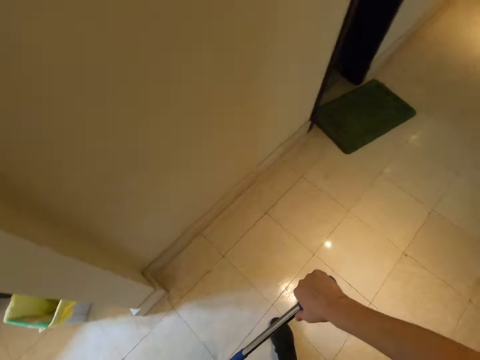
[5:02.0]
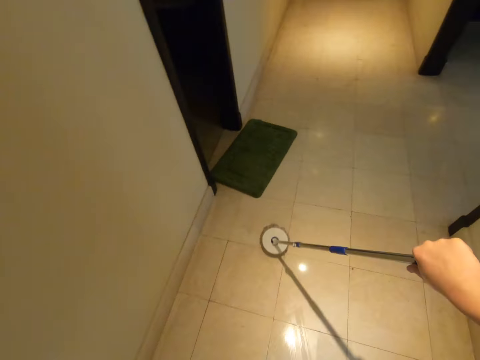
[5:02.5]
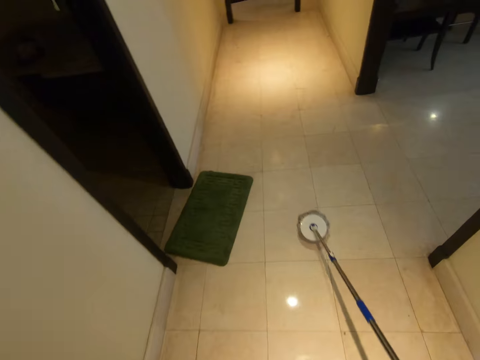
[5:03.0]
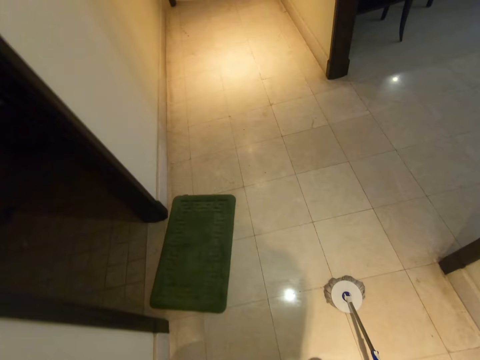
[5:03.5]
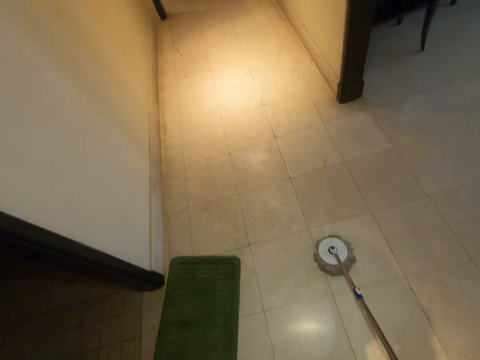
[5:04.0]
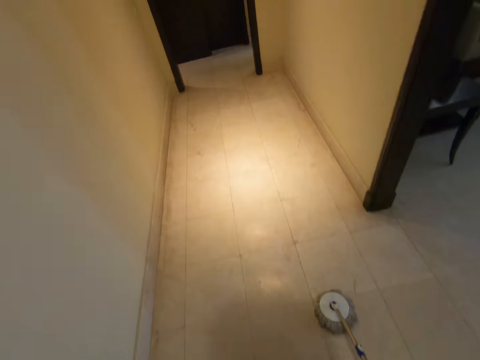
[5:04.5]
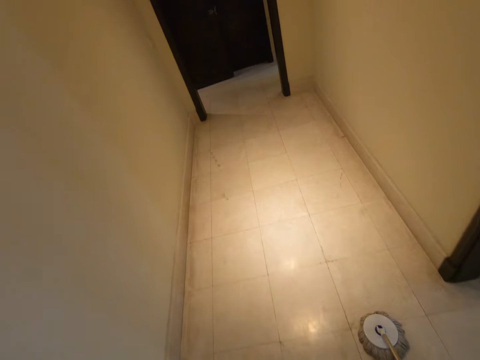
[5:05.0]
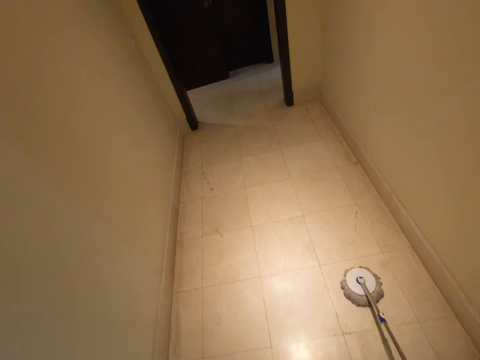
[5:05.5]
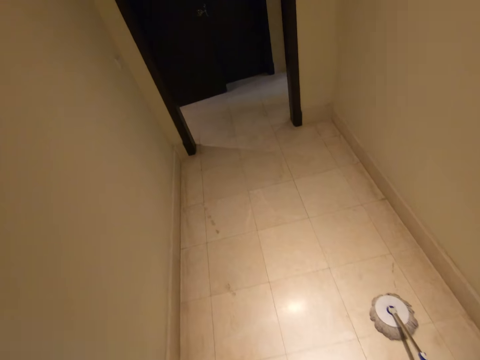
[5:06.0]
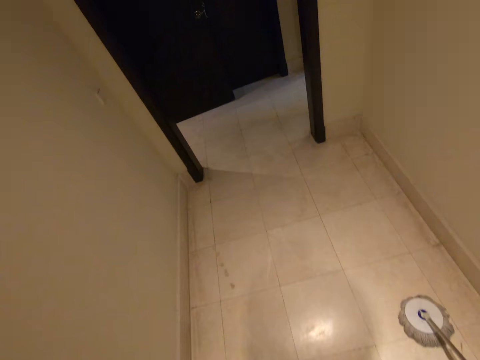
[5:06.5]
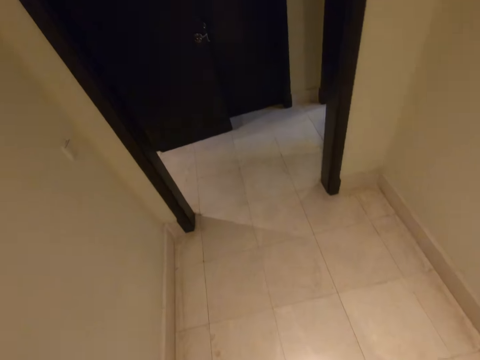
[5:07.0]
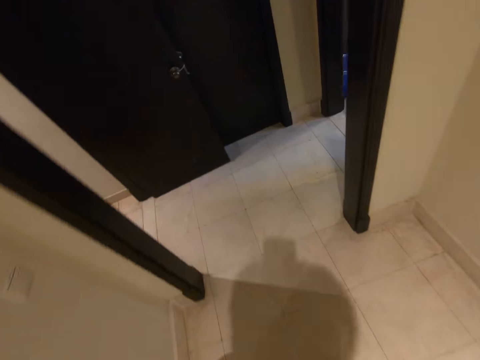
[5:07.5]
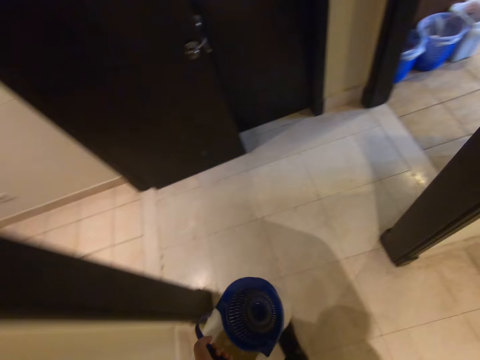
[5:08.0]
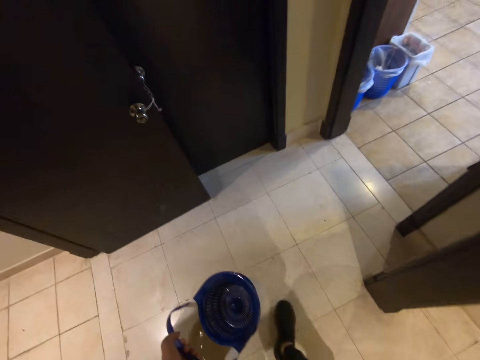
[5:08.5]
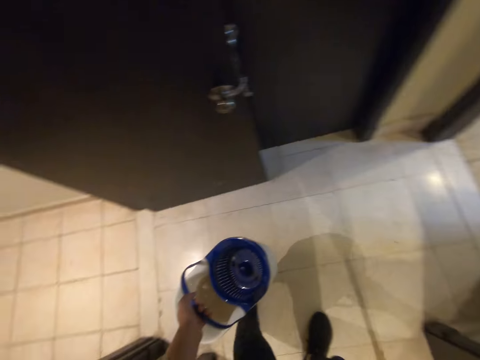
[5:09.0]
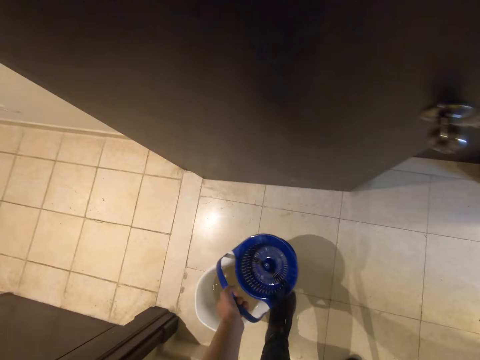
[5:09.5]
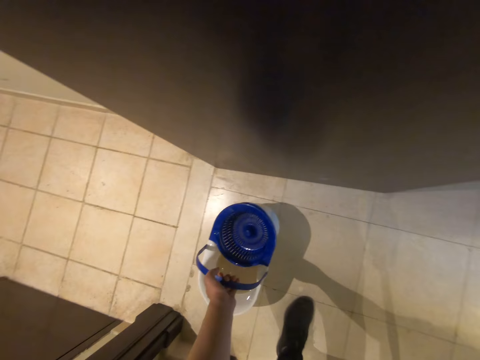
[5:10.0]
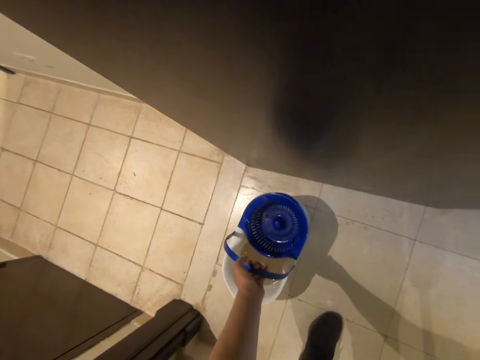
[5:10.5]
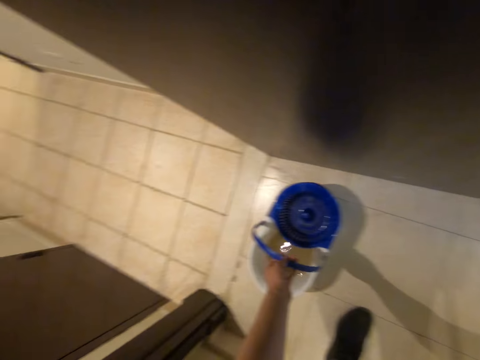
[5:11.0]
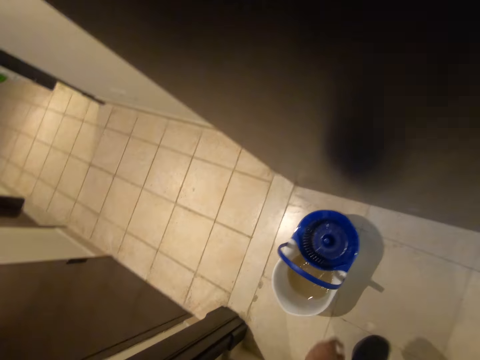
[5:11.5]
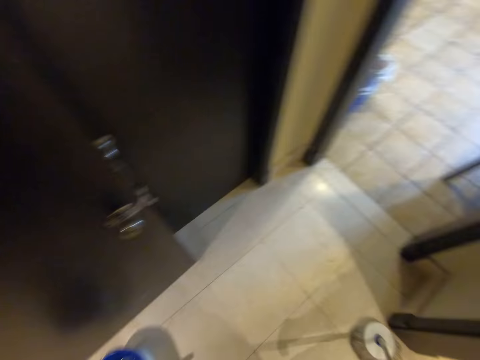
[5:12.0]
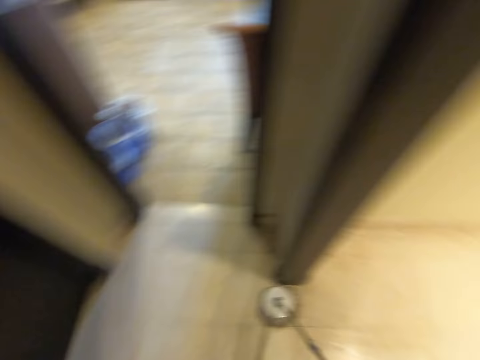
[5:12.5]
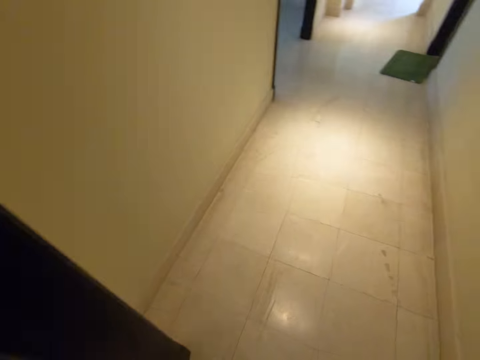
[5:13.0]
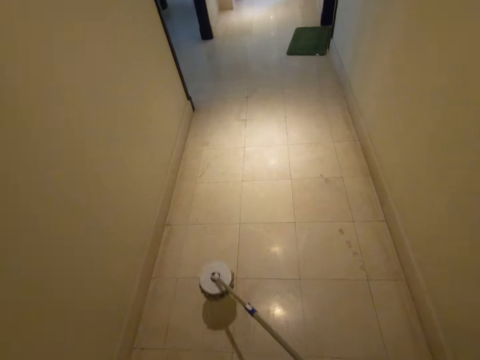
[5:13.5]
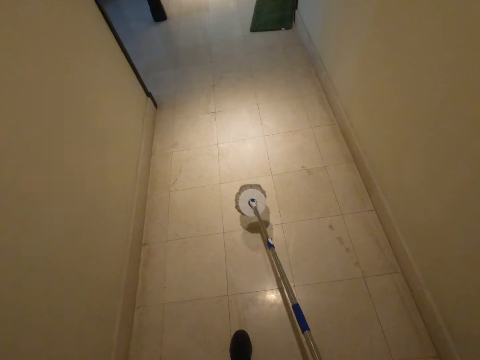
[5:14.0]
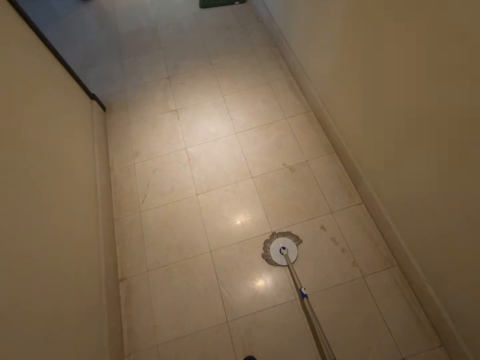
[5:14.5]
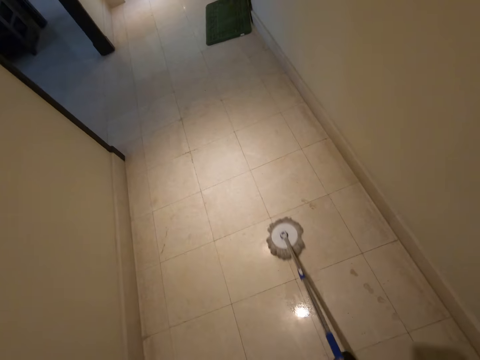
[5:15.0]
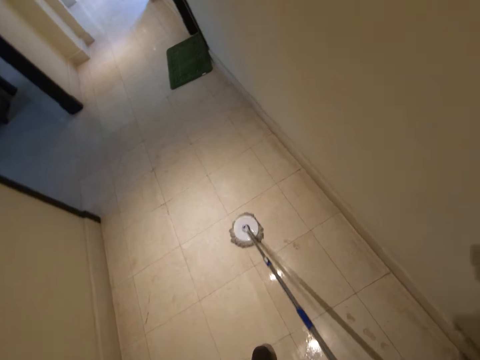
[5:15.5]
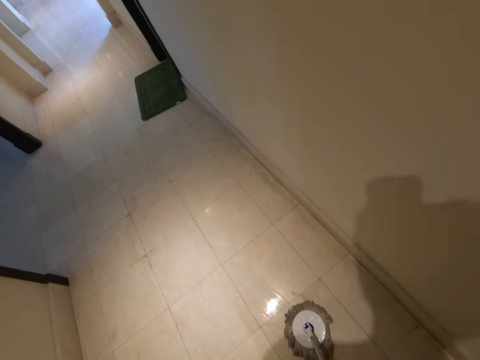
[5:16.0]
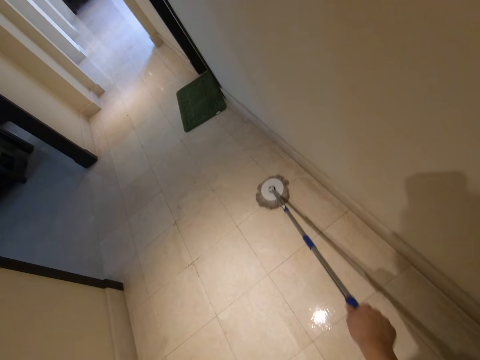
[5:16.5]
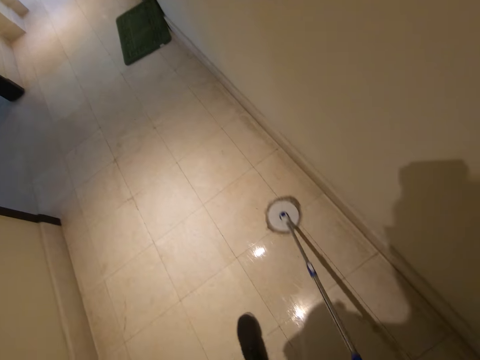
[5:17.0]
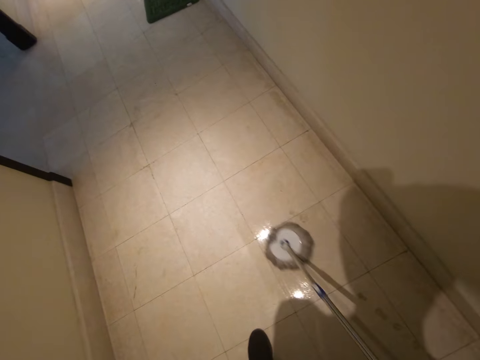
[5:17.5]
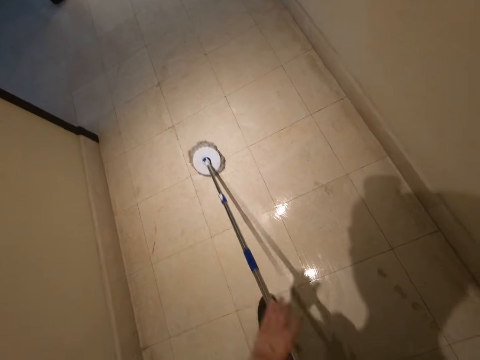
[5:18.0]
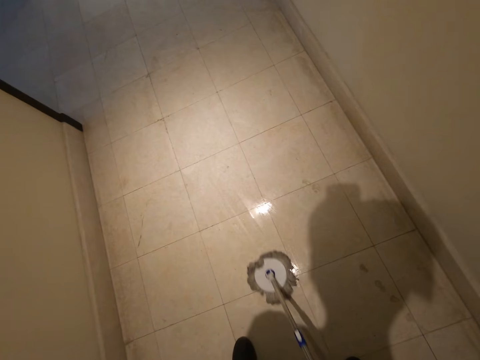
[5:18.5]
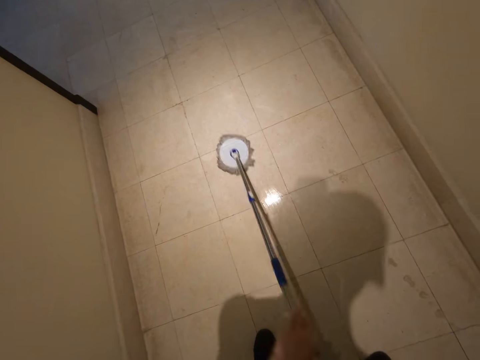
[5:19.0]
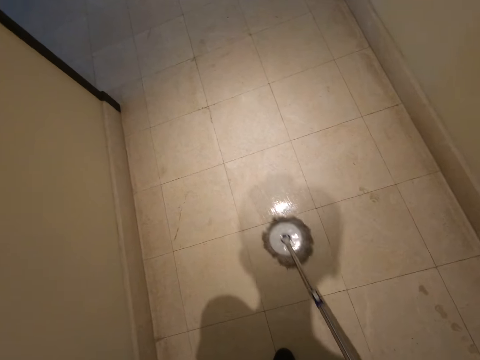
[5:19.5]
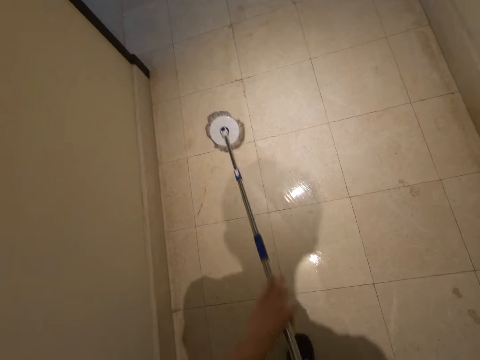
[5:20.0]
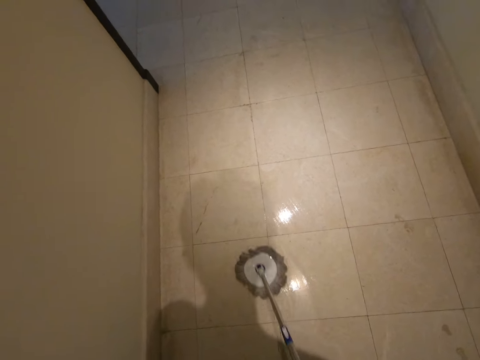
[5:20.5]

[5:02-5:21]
The camera wearer walks with the spin mop towards the hallway. They drop the mop bucket on the ground. They mop the hallway.

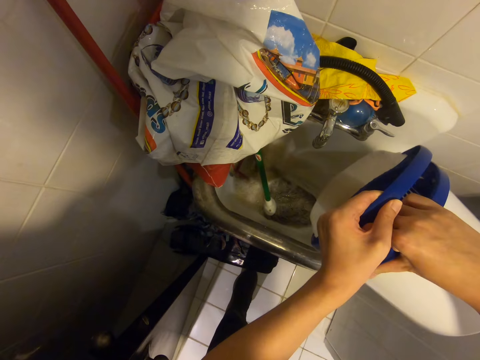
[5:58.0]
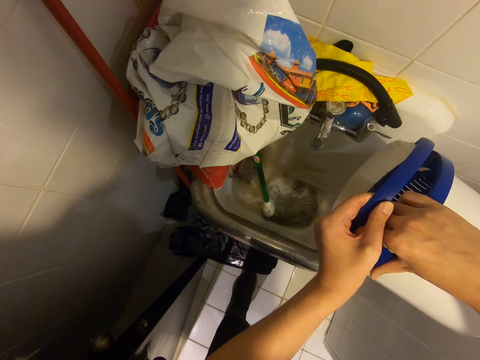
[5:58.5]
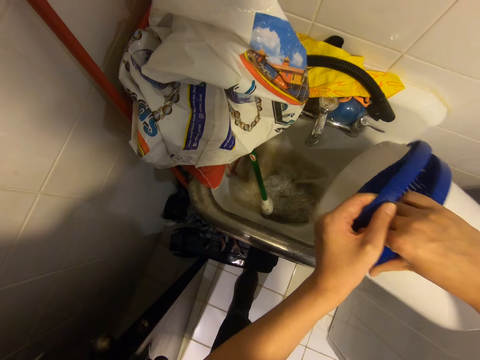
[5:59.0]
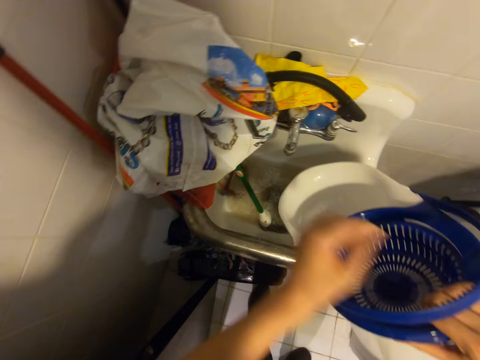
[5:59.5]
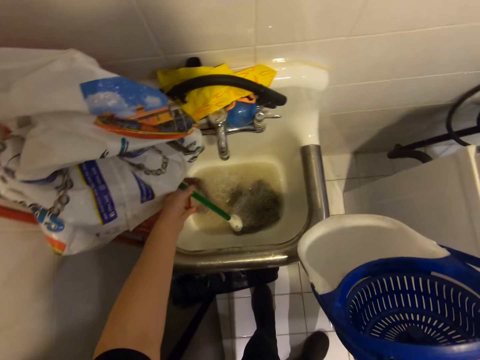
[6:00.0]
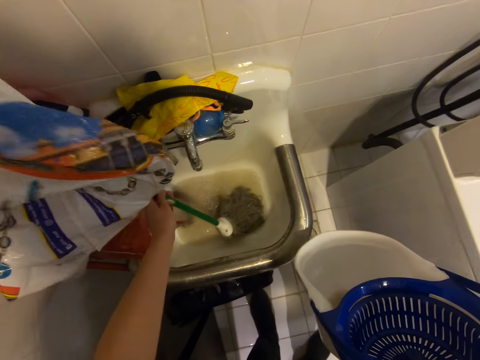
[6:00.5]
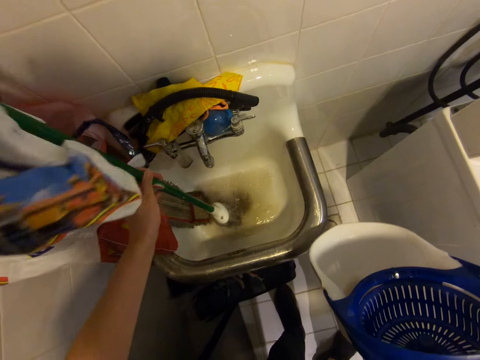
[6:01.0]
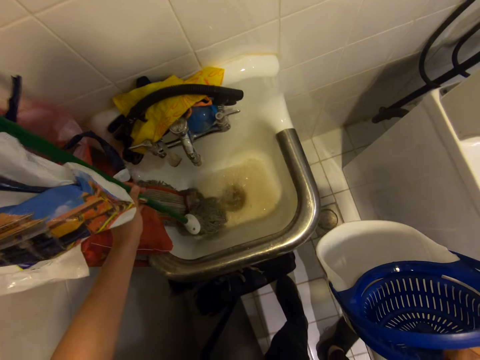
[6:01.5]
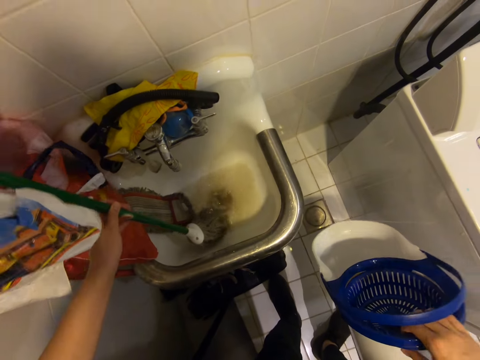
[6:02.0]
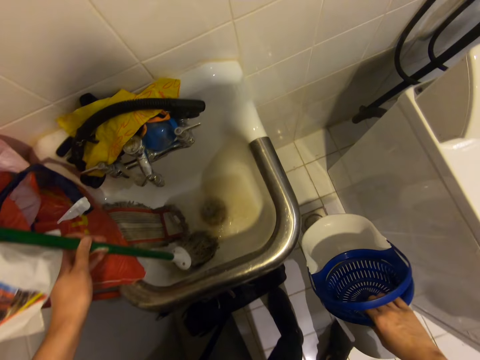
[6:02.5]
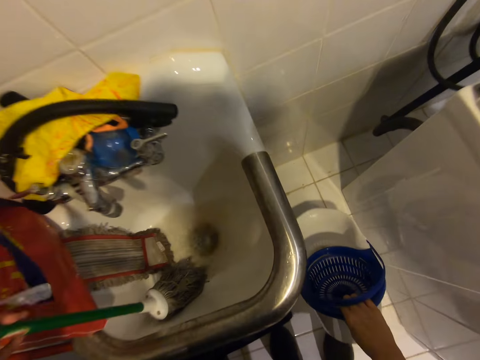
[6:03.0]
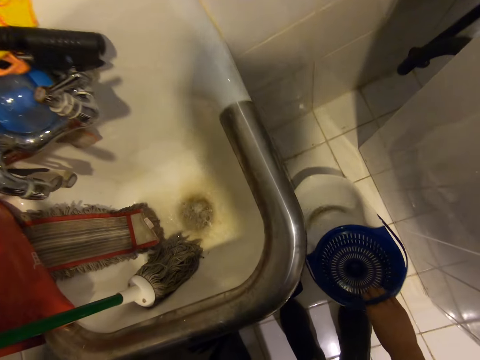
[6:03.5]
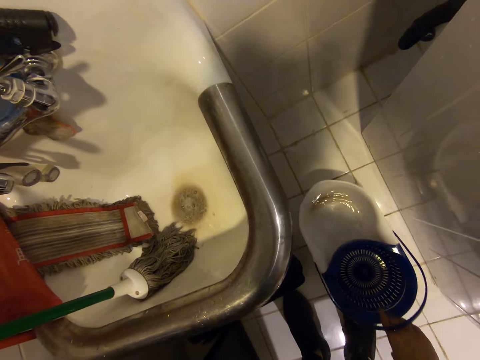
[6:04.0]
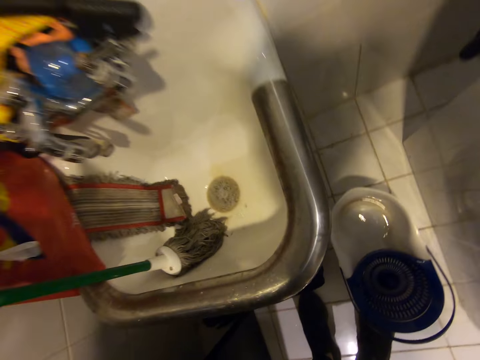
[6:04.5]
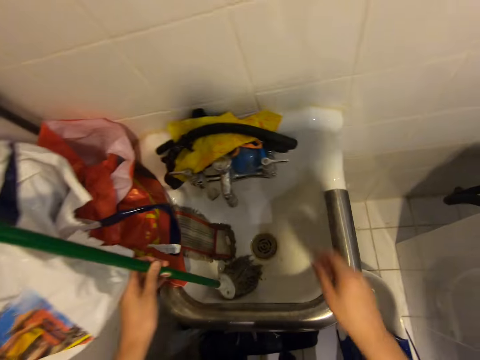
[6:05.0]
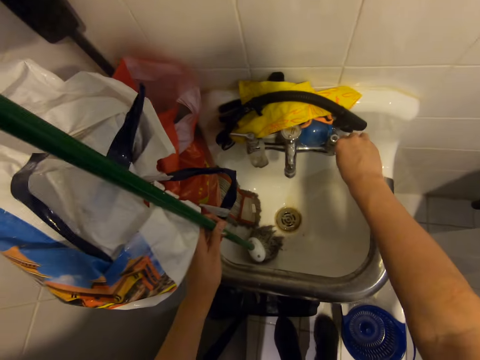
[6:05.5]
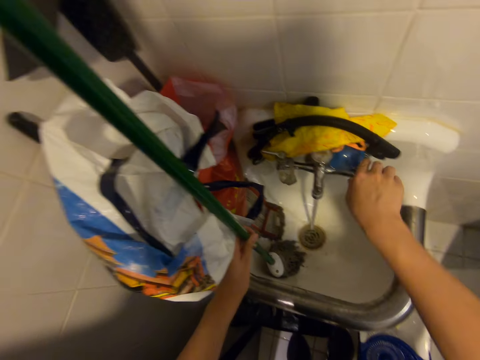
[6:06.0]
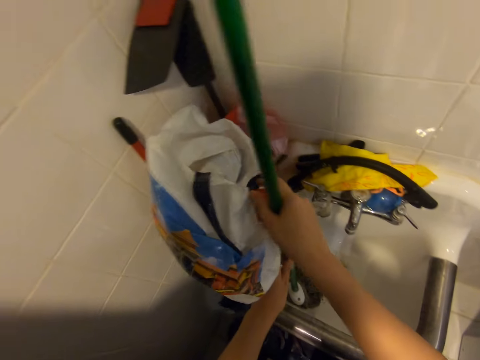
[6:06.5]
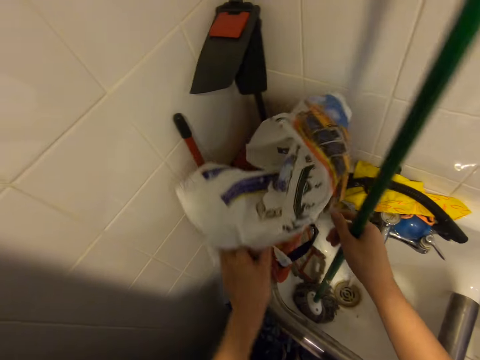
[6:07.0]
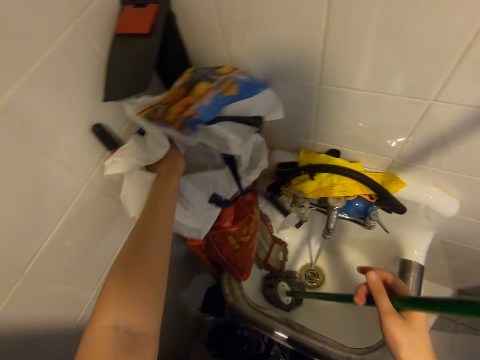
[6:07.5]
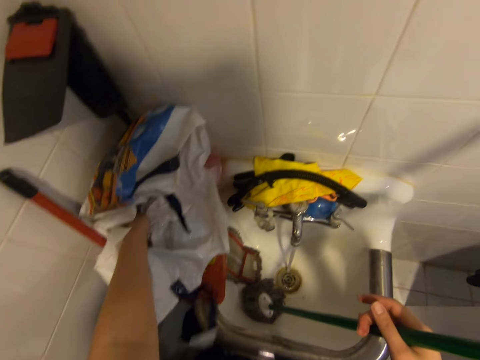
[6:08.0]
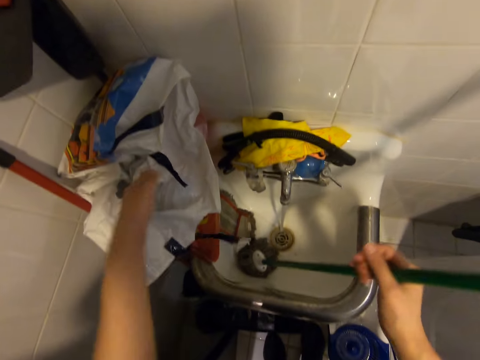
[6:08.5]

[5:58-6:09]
The camera wearer holds the mop bucket with his right hand. He holds a second mop in the sink with his left hand. He picks the small mop from the sink with his left hand. He drops the mop bucket on the ground. He opens the tap with his right hand. He holds the mop with his right hand and adjusts a plastic bag by the sink with his left hand.
